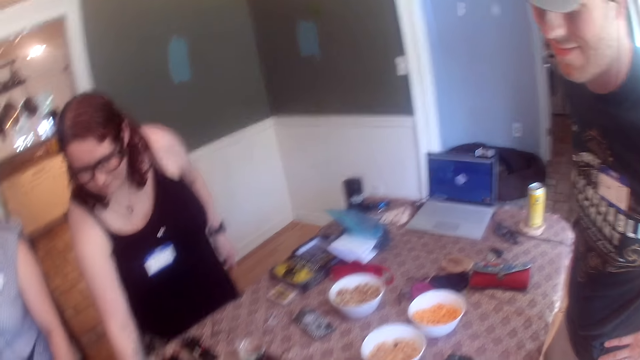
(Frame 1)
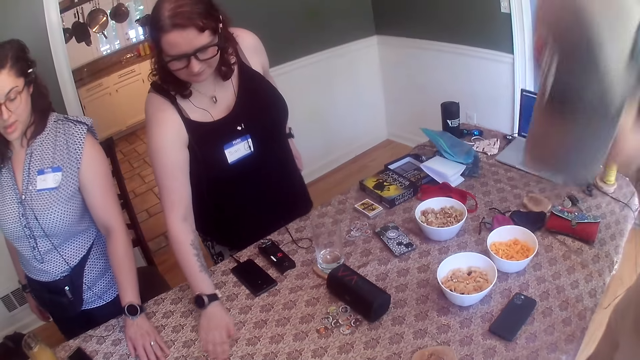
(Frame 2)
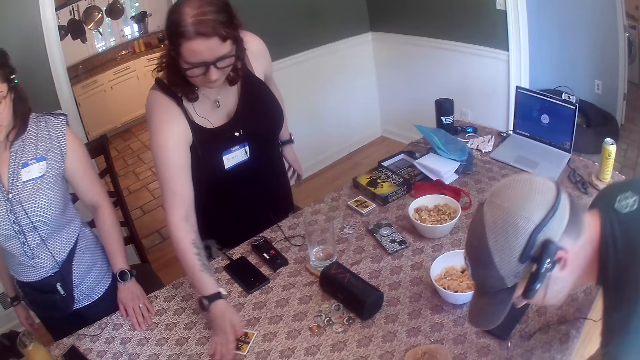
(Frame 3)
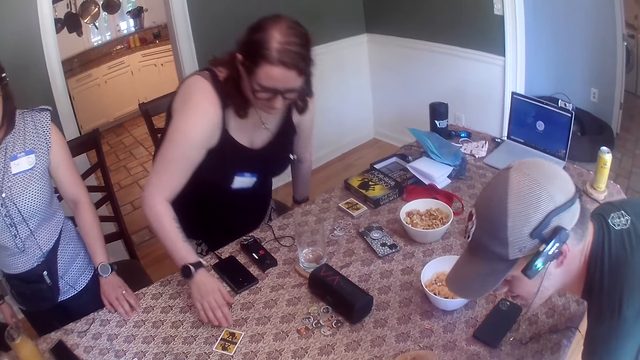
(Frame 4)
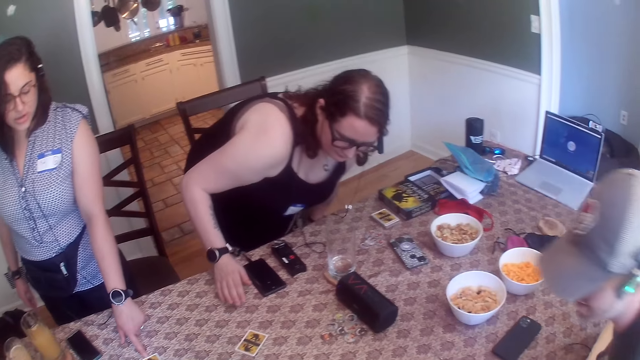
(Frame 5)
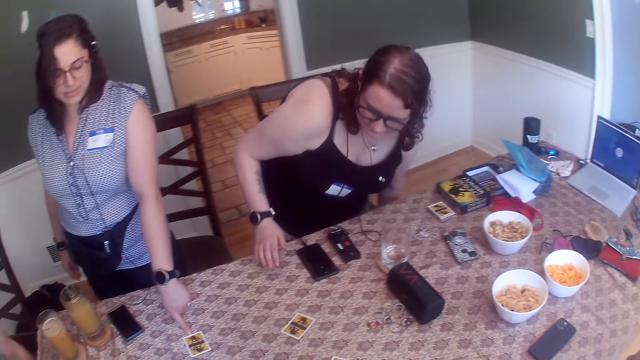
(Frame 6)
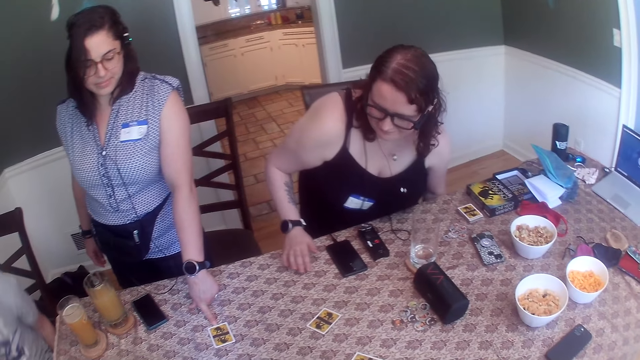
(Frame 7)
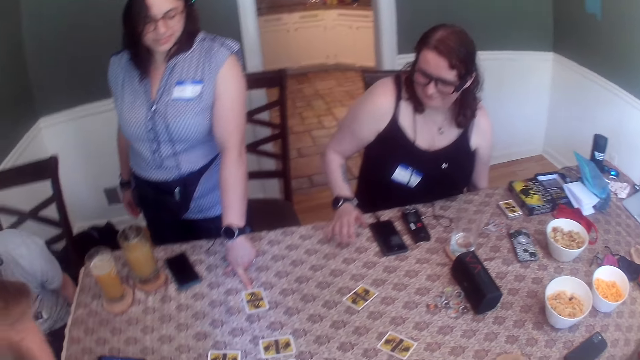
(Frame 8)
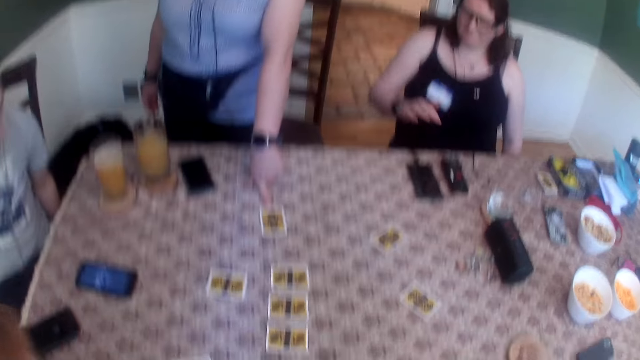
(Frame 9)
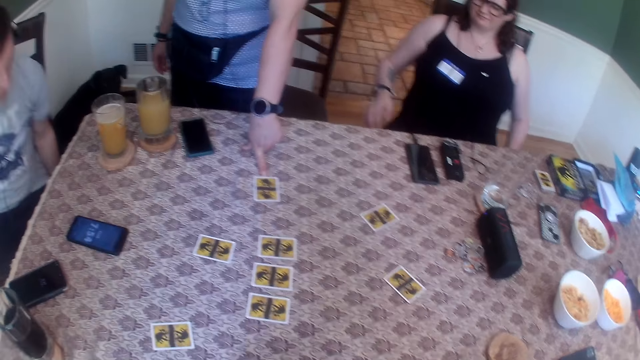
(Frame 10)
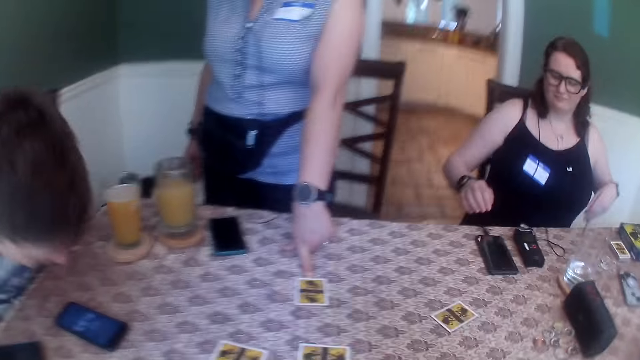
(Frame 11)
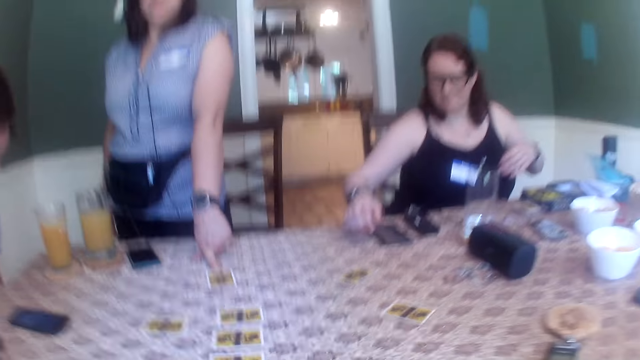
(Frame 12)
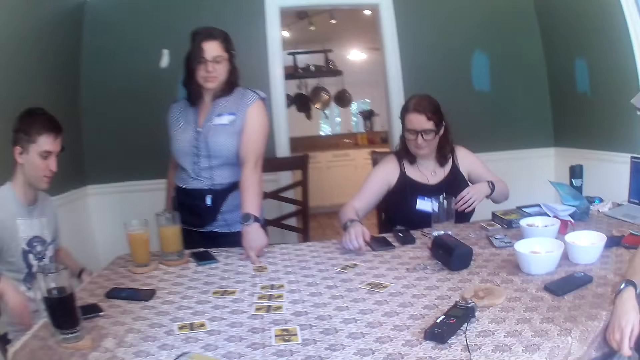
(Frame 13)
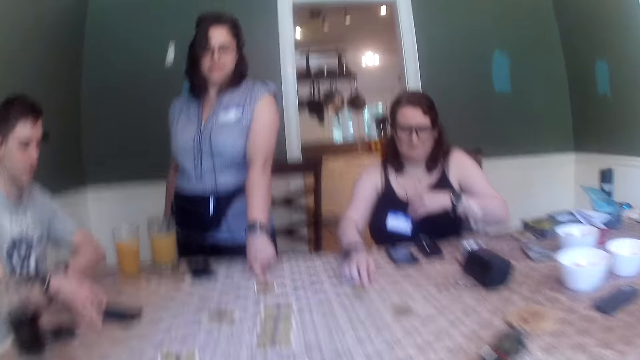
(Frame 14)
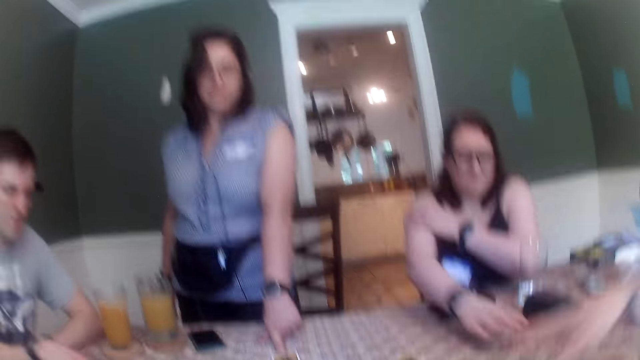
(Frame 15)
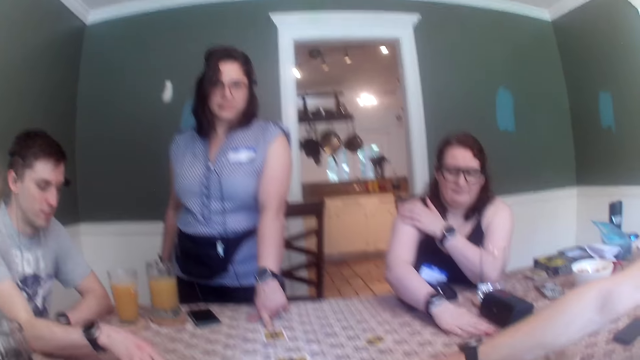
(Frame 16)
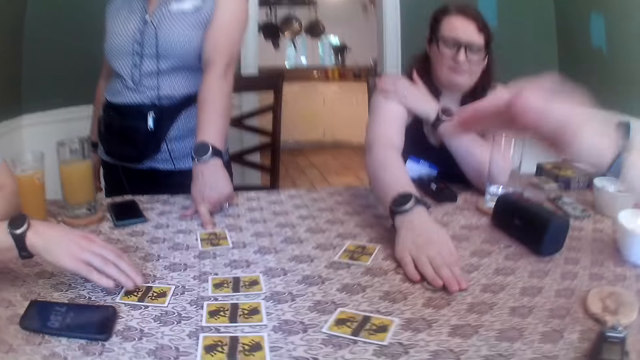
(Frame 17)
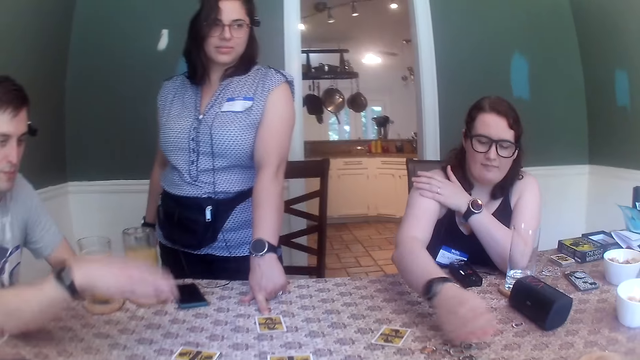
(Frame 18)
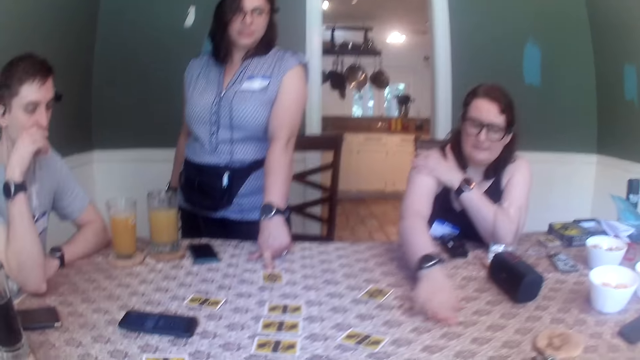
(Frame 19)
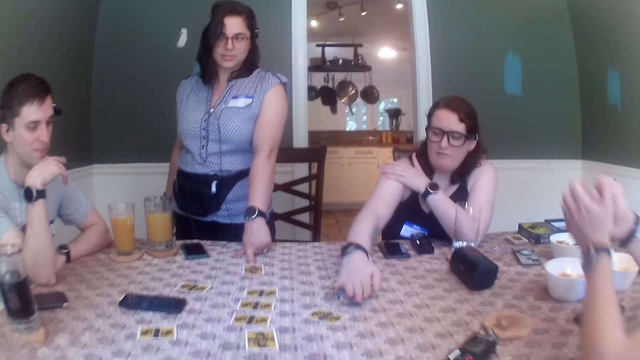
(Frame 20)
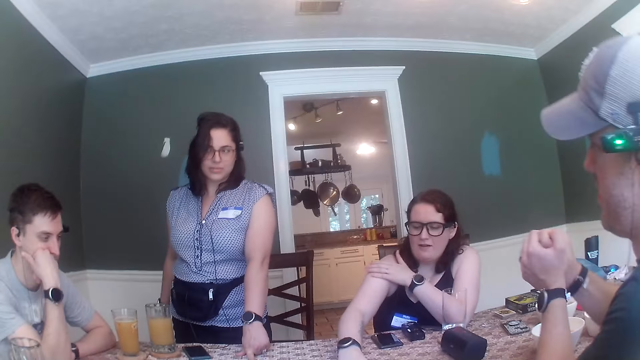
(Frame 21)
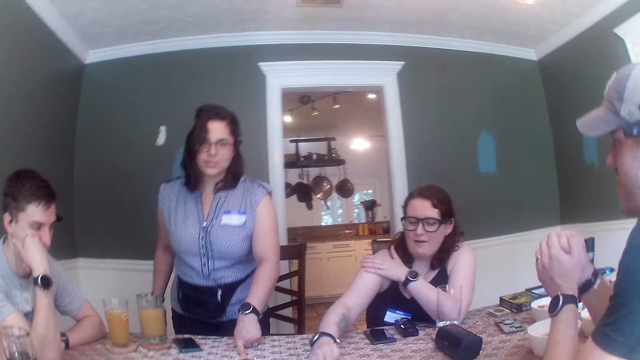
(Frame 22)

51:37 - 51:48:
A man holds his waist. A woman moves a card on the table with her right hand. The woman removes her right hand from the card on the table. Another woman converses with the group of people at the table. The first woman moves her hands. The other woman places her left hand on a card on the table. Another man sits down on a chair. The first woman sits on a chair. The first woman pushes a card on the table with her right hand. The other man moves a phone on the table with his right hand. The first woman moves some tokens on the table with her right hand. The other man moves a card on the table with his right hand. The first woman moves a card.

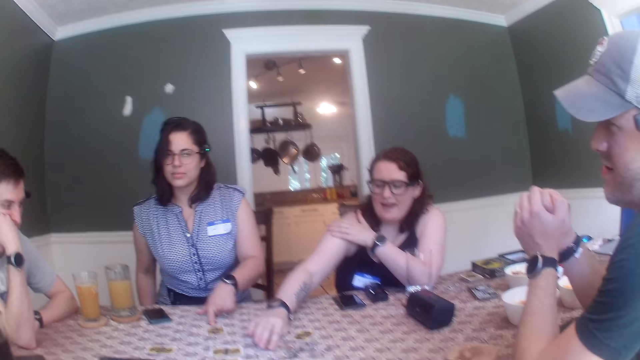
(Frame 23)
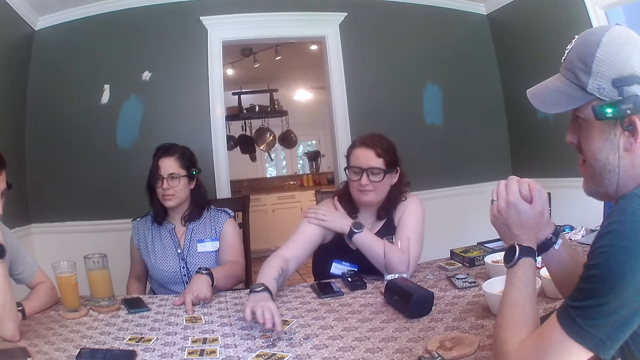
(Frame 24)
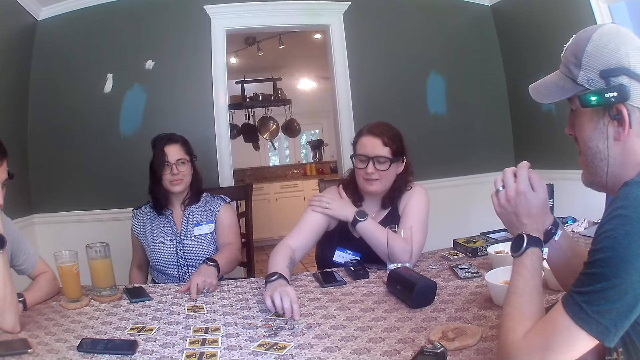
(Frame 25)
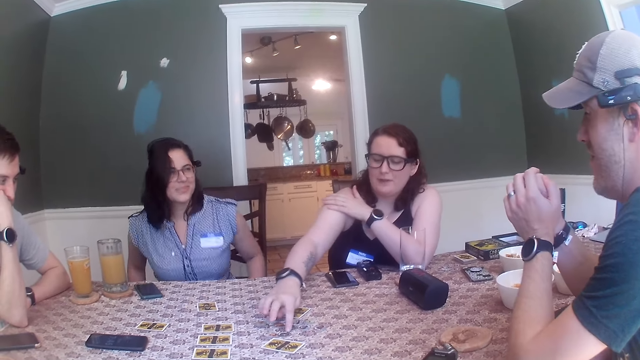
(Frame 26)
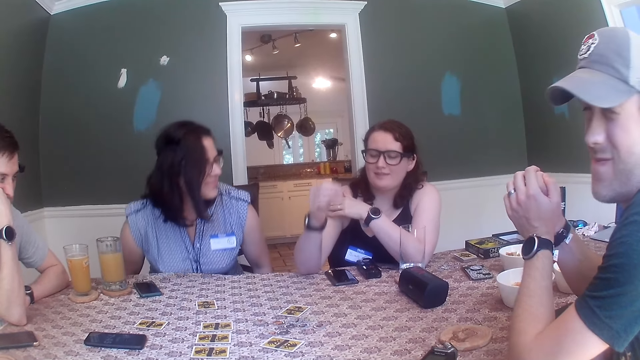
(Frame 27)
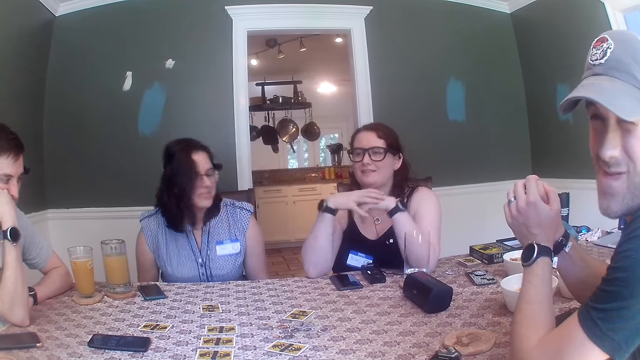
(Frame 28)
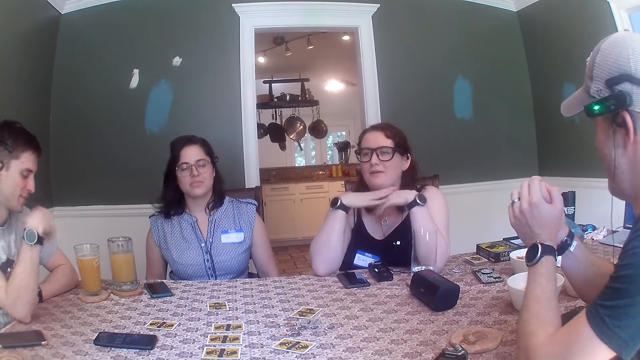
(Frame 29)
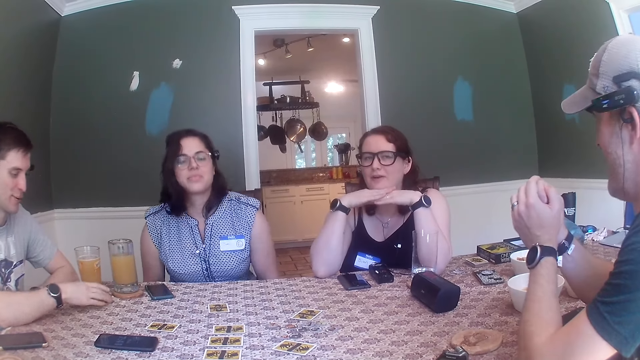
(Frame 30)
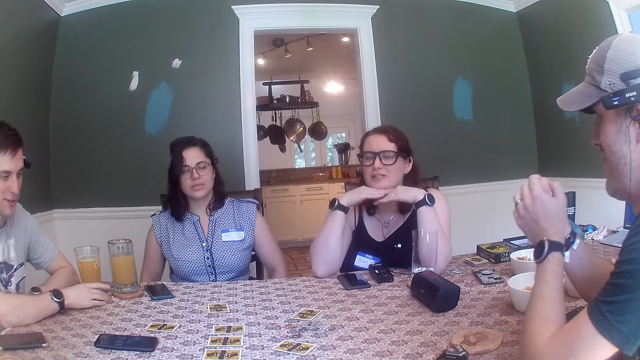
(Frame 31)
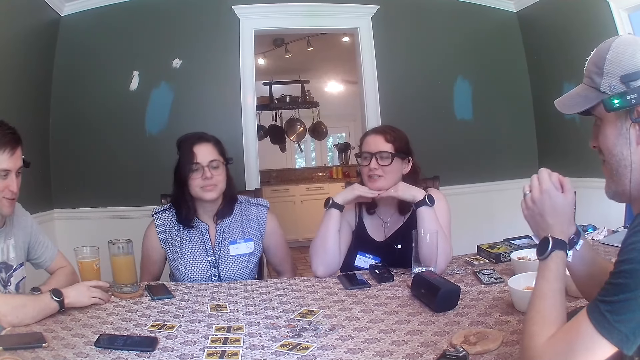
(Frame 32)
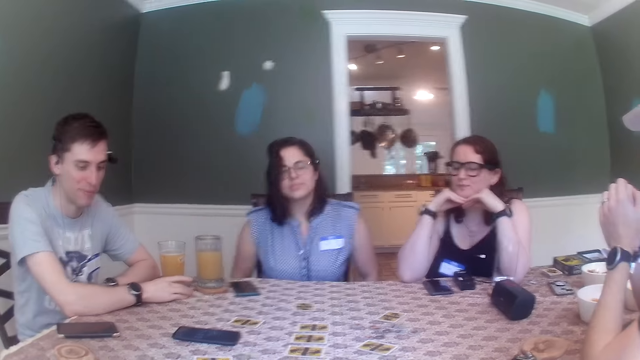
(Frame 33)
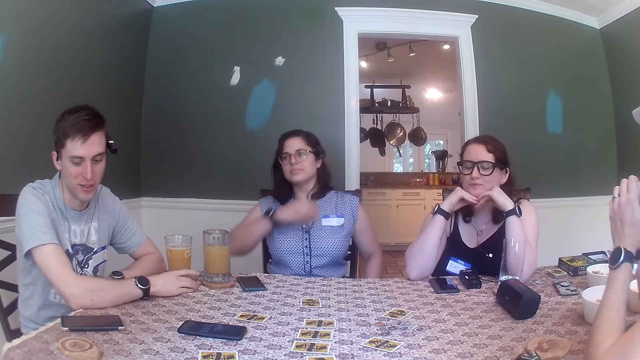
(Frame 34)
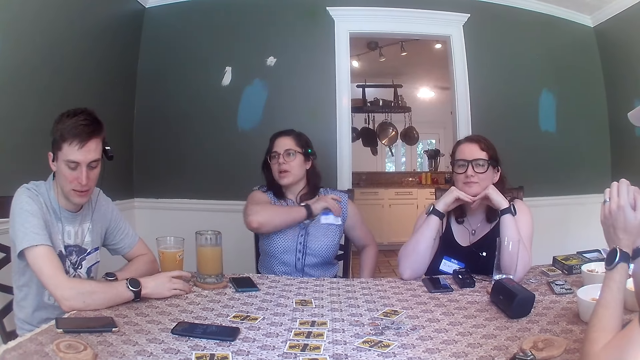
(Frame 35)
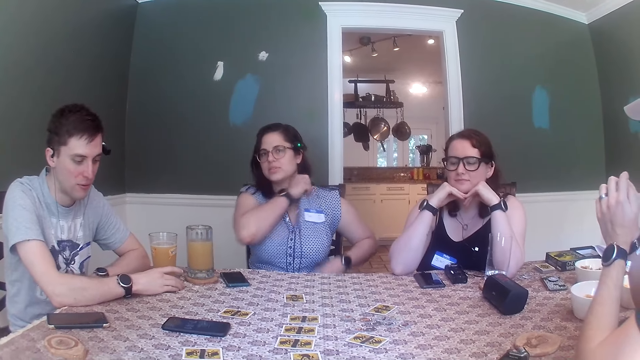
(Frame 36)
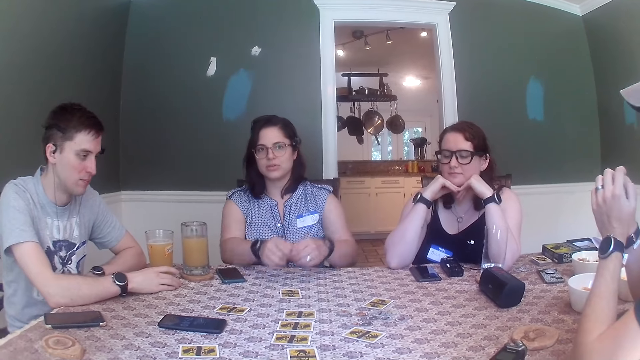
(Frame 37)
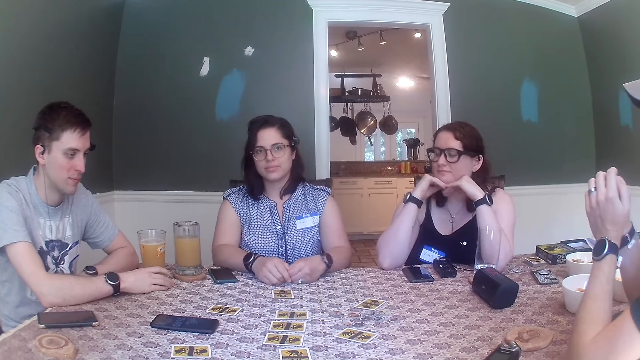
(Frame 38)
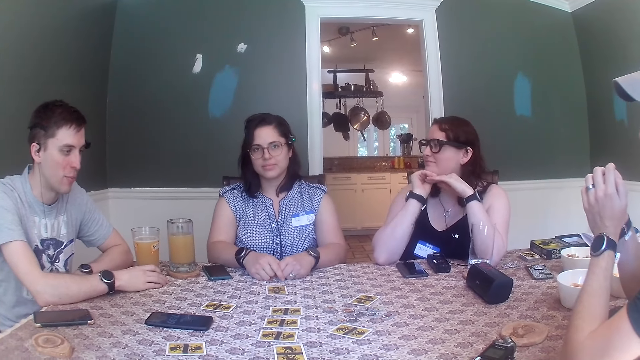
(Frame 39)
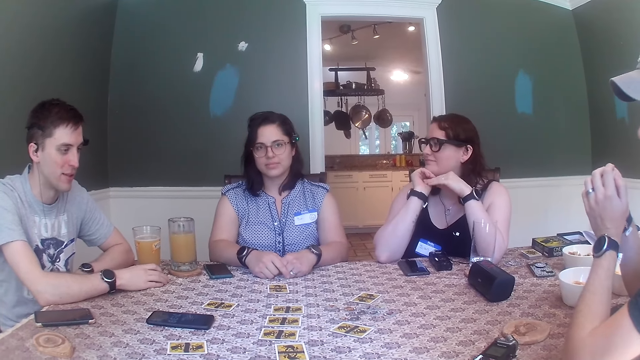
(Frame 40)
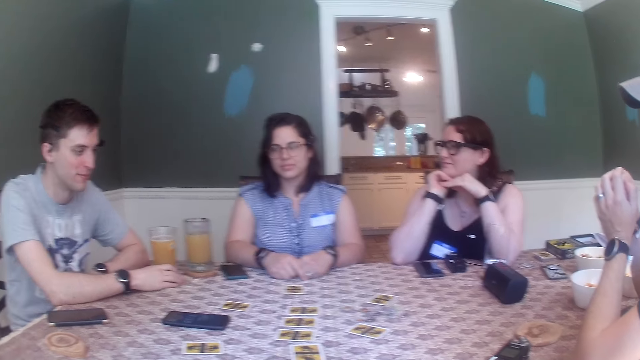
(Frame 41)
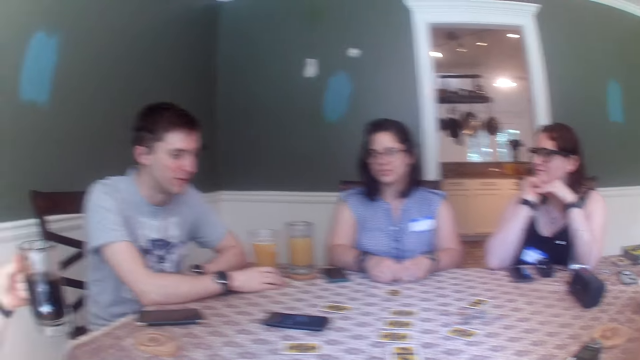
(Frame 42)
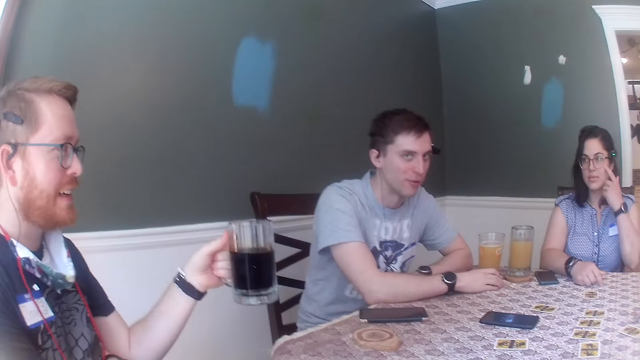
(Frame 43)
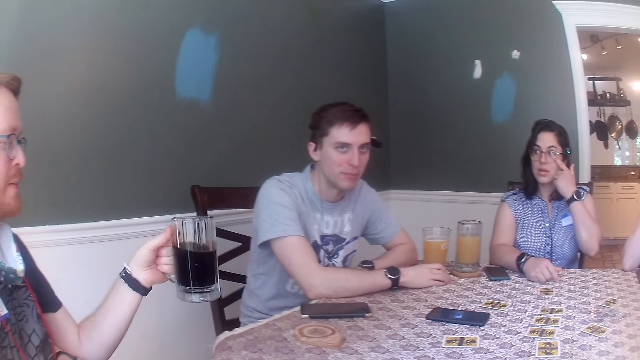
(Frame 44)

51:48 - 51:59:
A woman sits on a chair. The woman removes her left hand from the card on the table. The woman adjusts the chair with both hands. Another woman moves her hand. The other woman holds her hand. A man places his right hand on a coaster on the table. The first woman moves. The first woman adjusts her shirt. The camera wearer looks around.
